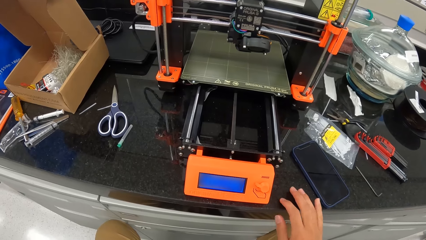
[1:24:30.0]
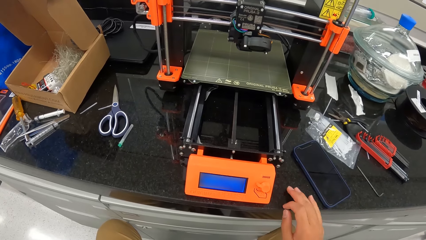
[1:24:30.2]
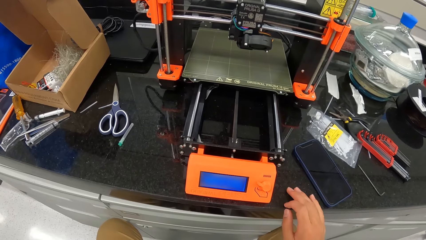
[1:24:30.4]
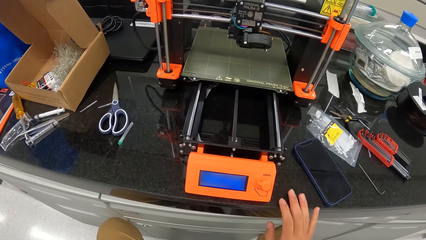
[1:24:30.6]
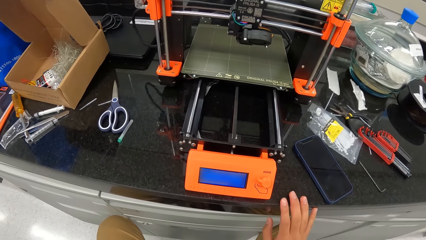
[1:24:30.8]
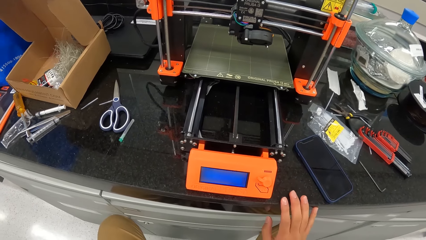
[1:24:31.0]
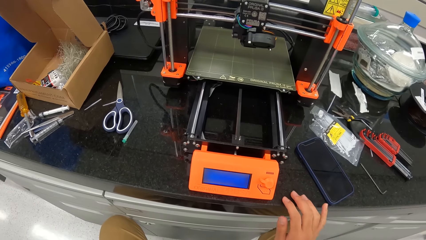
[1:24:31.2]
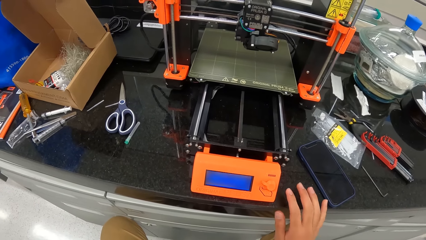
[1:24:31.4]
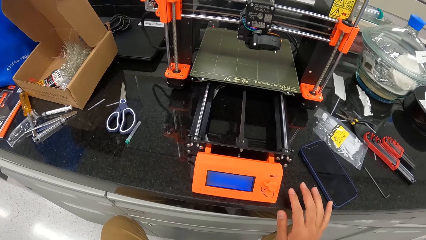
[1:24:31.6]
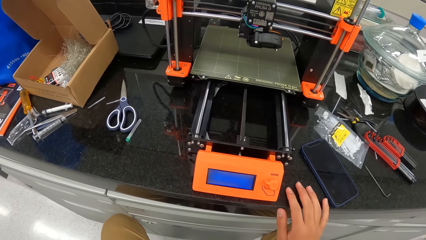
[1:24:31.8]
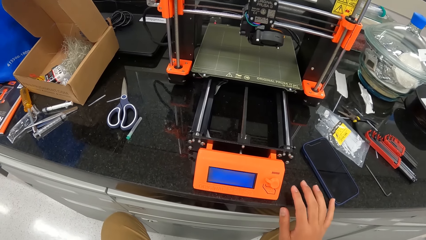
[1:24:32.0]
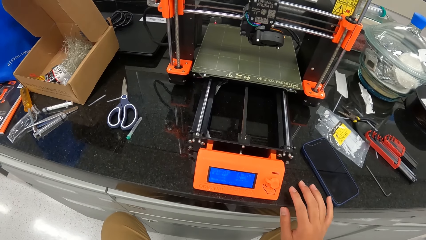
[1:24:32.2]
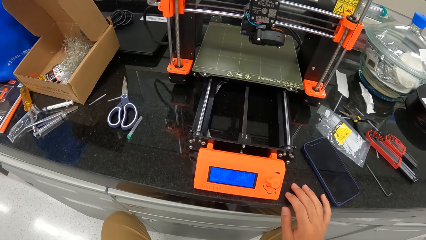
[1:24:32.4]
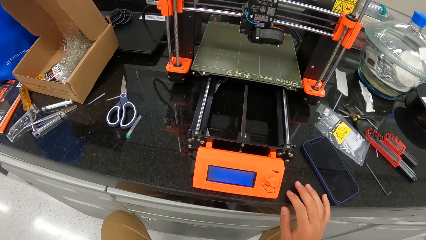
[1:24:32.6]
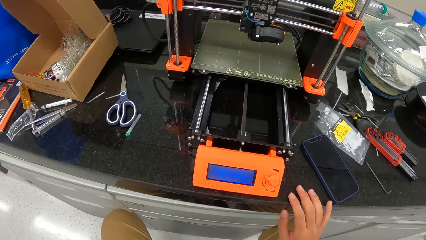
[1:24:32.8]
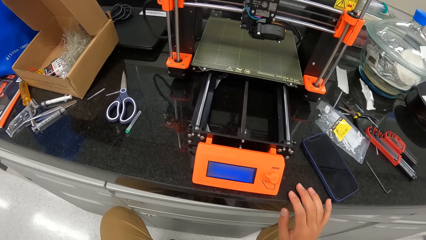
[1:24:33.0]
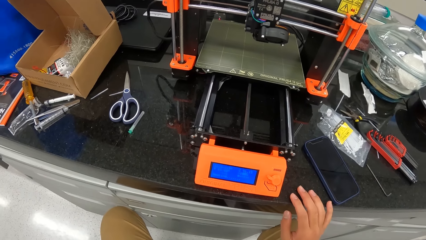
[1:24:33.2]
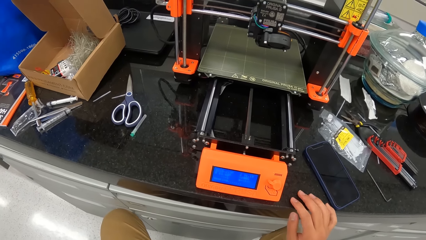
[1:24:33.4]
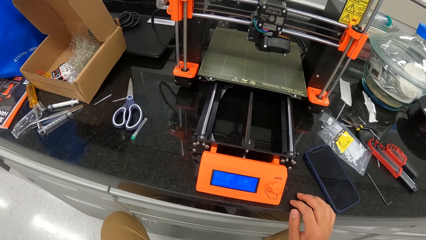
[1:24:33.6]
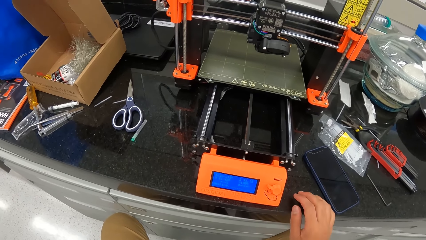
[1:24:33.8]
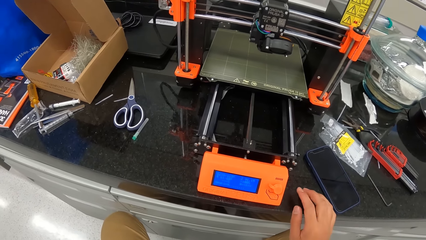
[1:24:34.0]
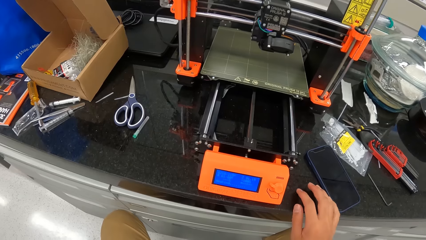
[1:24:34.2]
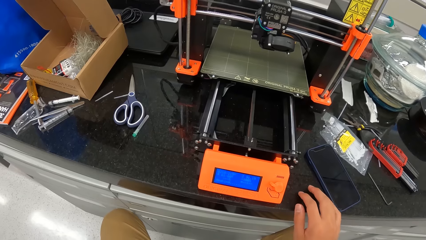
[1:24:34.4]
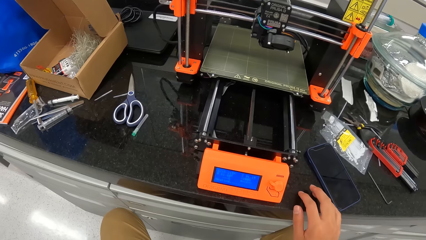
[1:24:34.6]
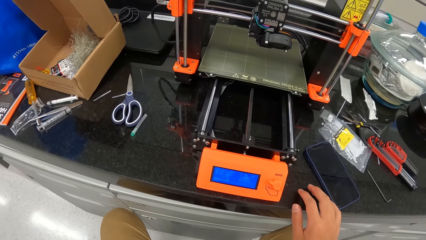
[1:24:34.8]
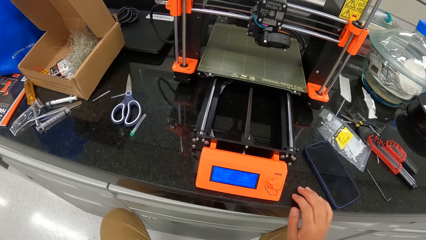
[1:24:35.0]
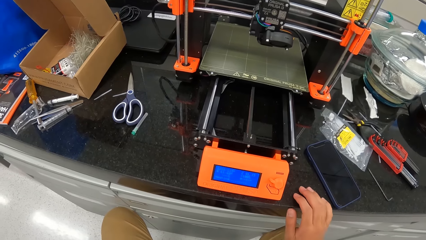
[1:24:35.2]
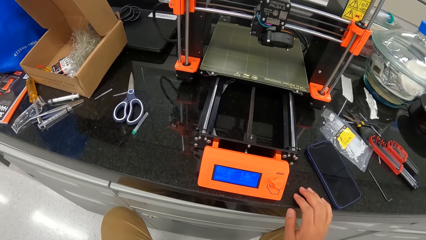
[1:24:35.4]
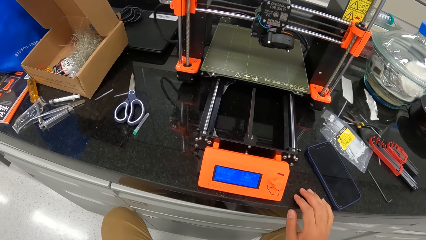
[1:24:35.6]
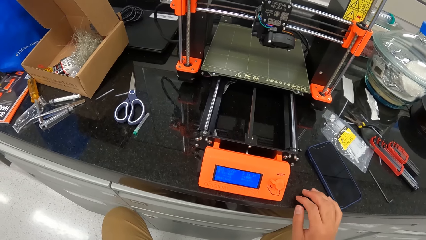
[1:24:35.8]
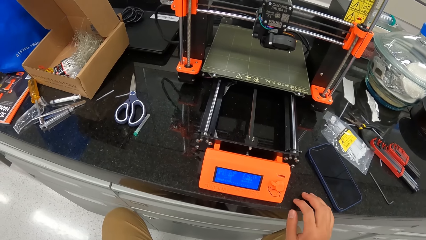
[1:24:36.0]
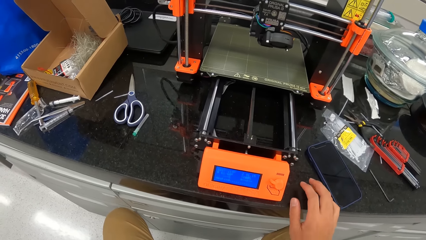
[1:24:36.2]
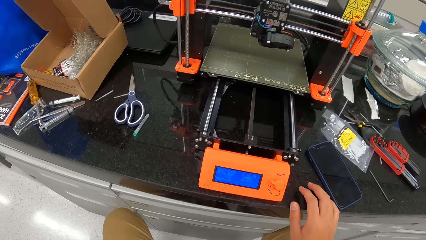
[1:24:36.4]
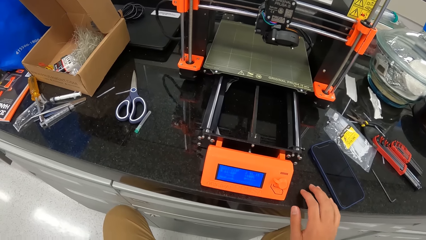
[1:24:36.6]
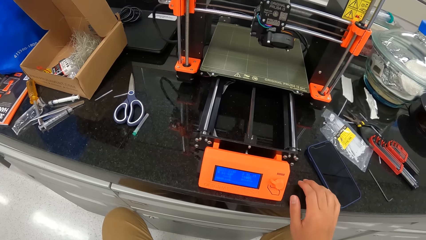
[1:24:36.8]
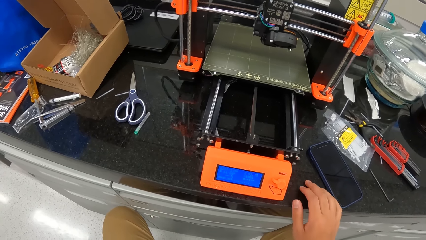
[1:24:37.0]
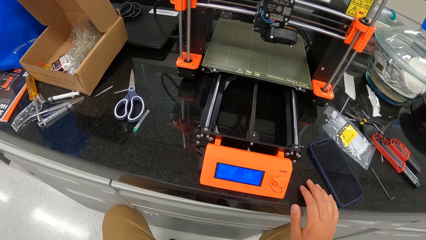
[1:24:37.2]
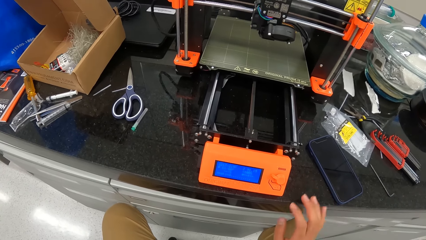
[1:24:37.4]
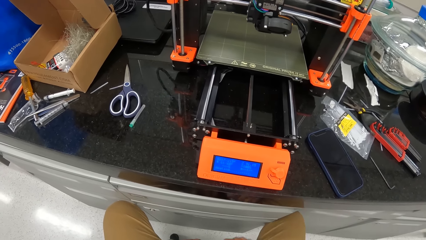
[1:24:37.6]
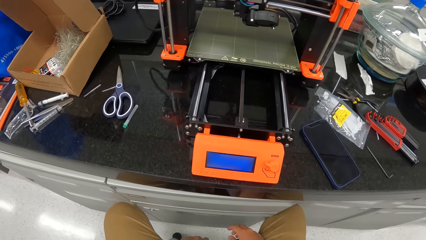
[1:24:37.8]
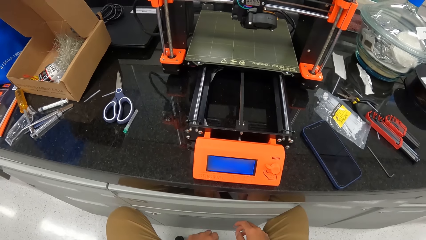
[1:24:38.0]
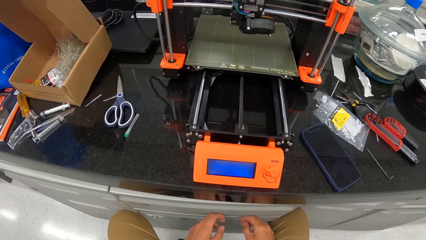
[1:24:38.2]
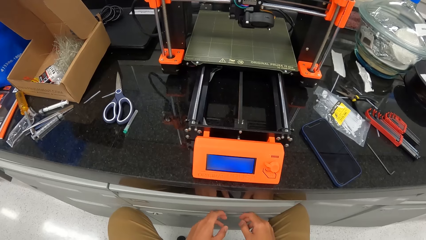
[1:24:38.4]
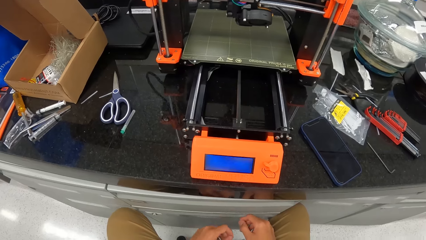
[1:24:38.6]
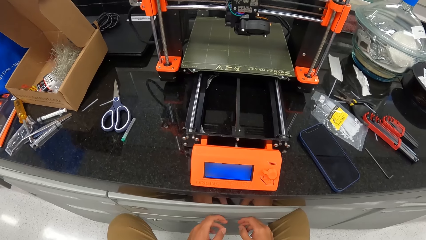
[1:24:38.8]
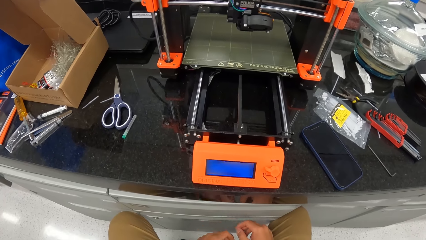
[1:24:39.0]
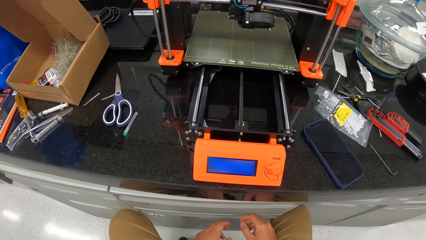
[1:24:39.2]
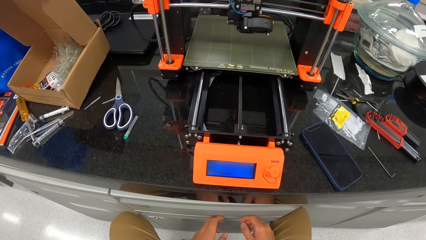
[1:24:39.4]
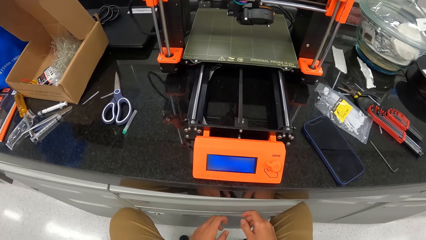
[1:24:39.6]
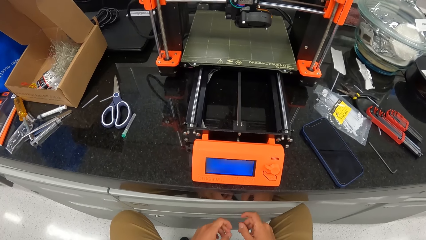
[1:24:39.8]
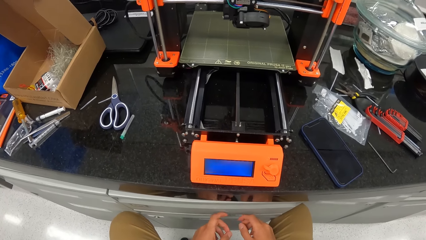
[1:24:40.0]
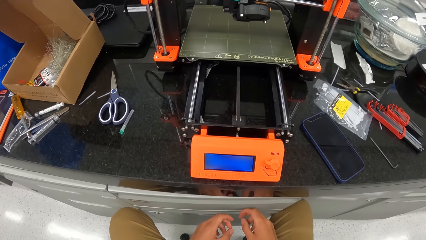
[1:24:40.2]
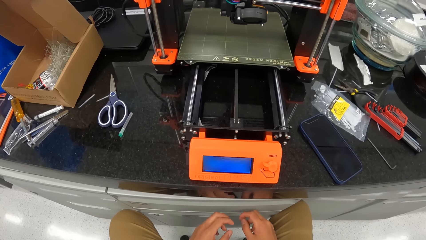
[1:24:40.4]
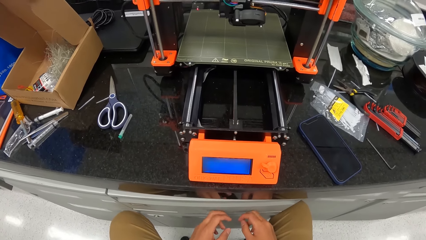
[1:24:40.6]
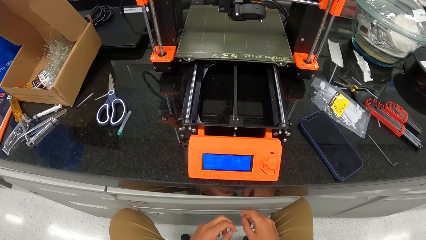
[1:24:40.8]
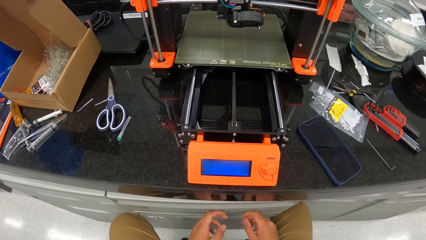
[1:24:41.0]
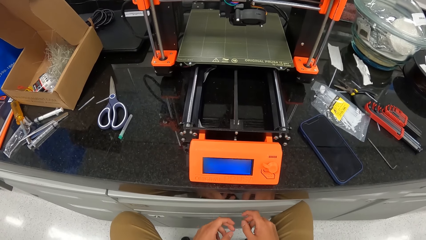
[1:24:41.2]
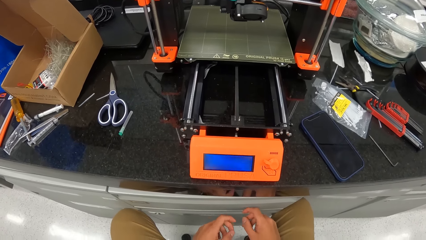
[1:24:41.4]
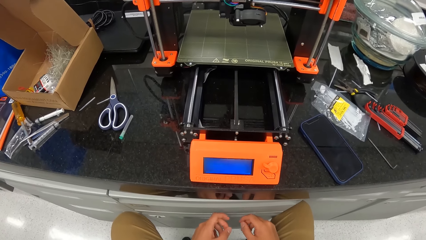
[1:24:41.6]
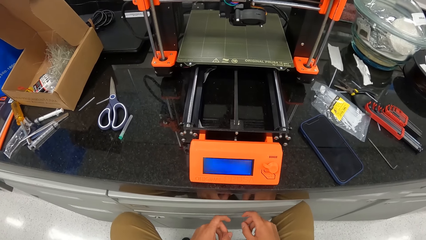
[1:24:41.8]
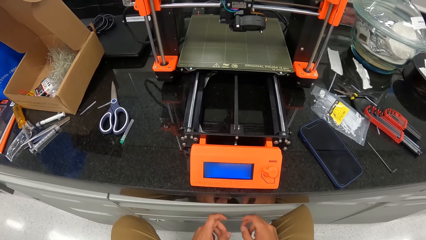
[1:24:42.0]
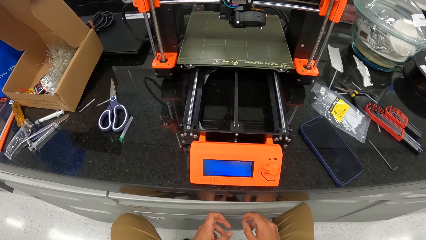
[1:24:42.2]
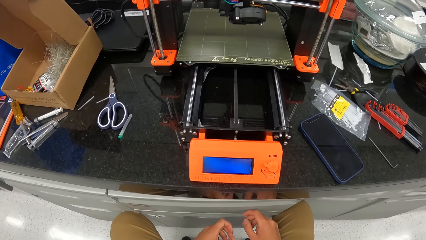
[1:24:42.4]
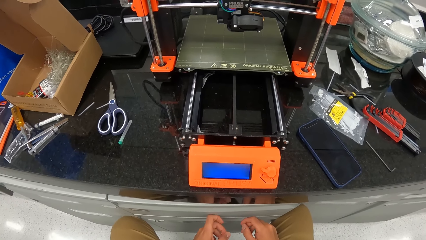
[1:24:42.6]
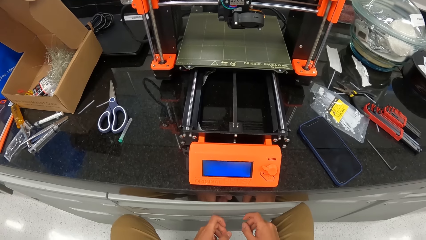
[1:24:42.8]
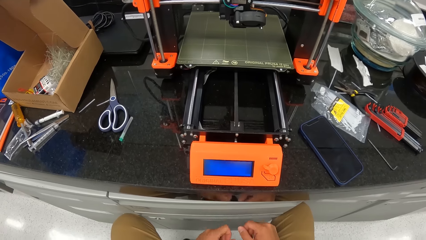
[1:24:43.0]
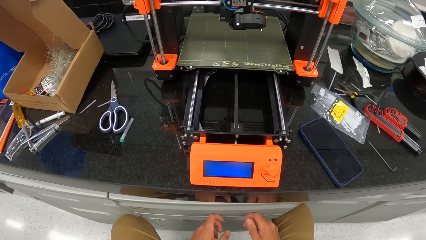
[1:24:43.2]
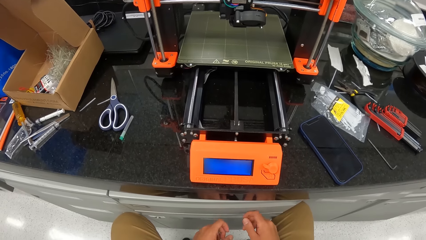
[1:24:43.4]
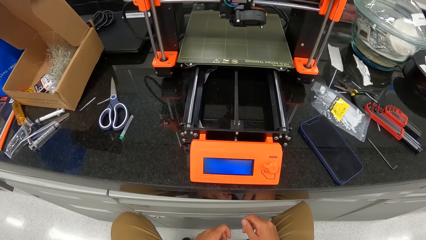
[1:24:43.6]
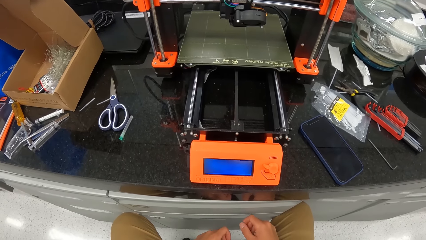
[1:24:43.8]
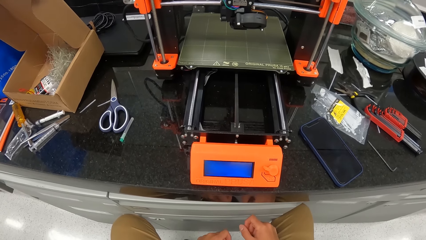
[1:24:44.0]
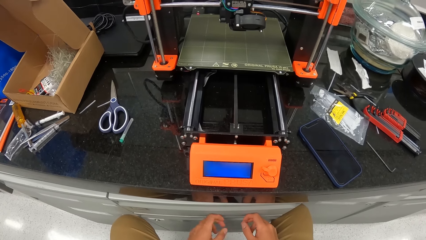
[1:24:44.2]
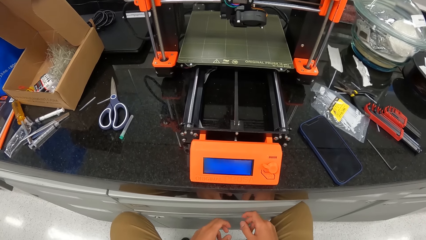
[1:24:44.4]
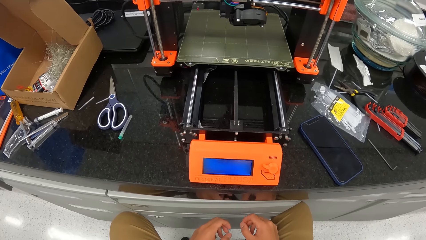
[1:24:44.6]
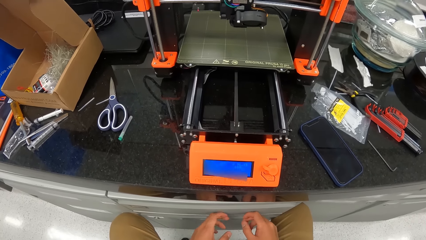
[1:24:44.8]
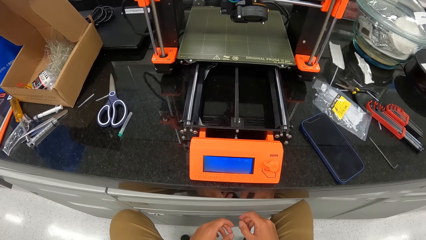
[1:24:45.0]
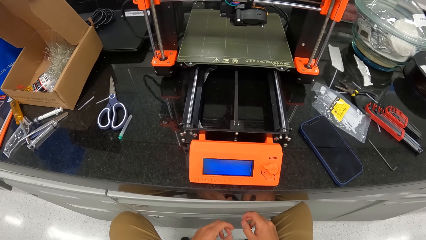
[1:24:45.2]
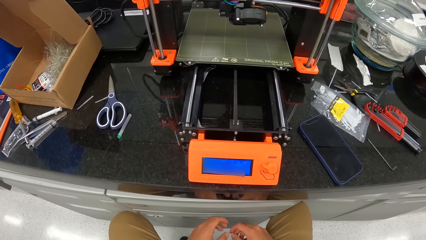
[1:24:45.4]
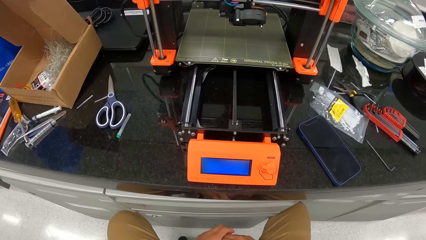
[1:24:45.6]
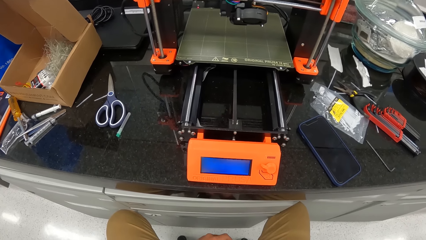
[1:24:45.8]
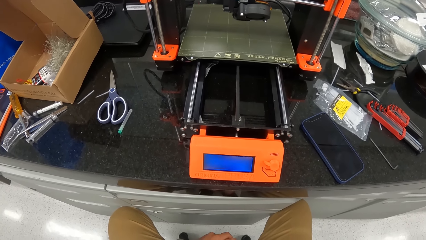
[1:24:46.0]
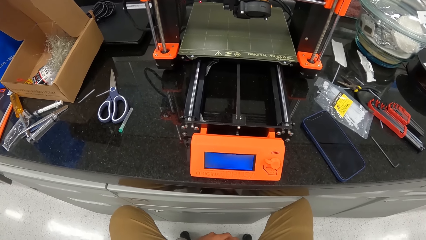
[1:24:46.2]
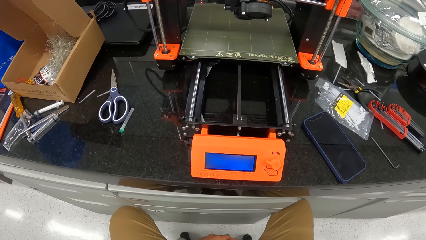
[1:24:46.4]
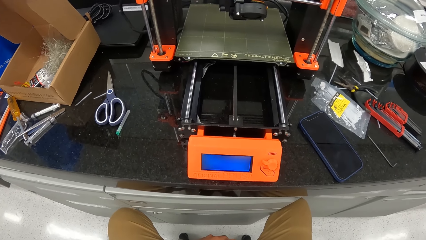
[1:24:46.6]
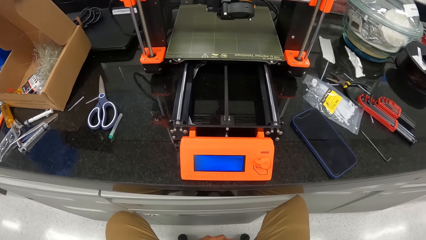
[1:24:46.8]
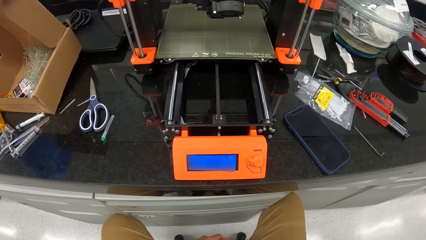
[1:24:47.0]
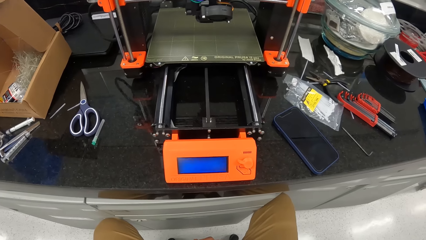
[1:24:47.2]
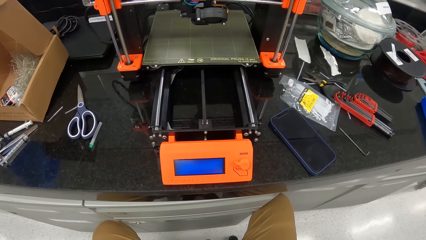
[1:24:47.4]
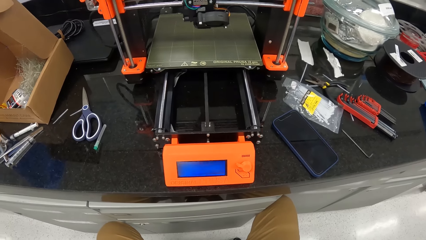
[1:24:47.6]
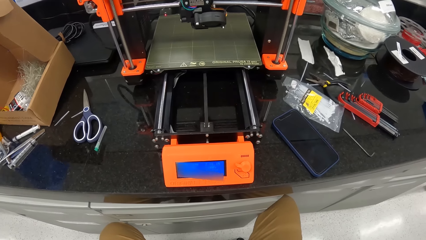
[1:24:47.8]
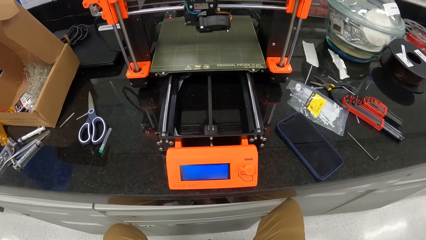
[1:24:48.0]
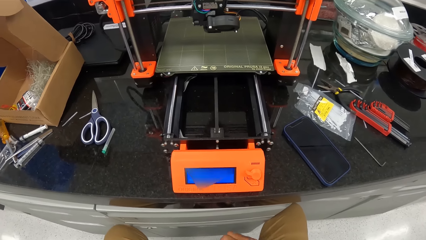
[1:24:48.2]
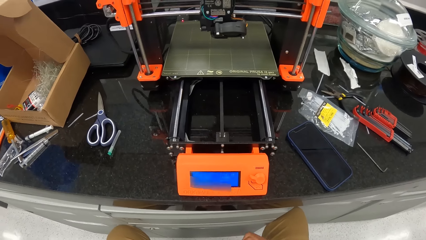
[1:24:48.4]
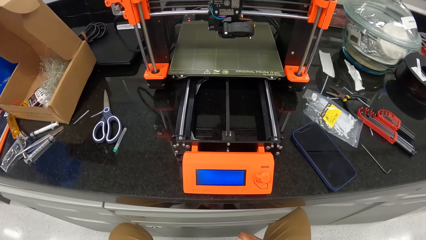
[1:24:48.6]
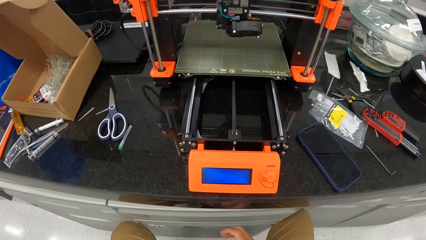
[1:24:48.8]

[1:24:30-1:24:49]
The camera wearer hits the drawers with the hands.
